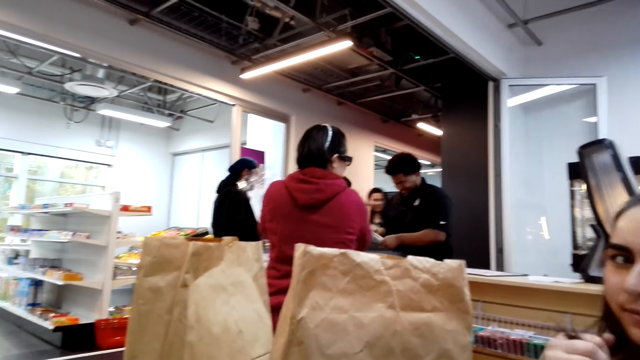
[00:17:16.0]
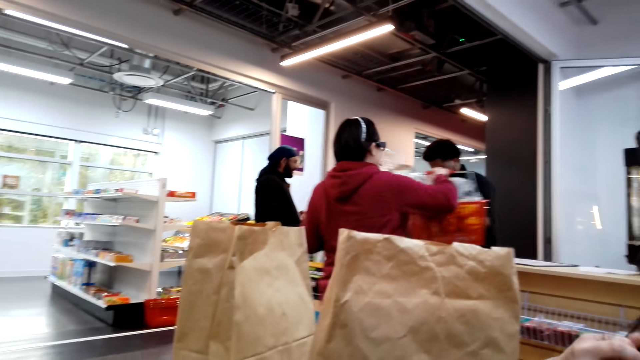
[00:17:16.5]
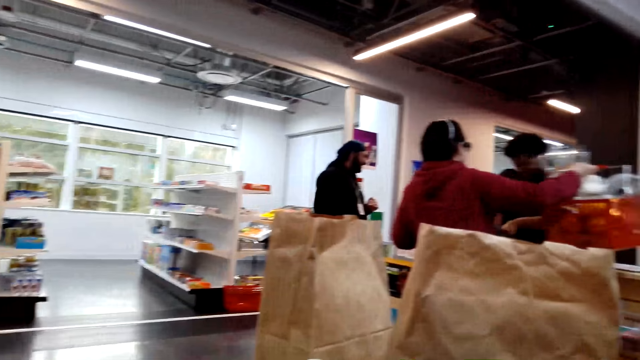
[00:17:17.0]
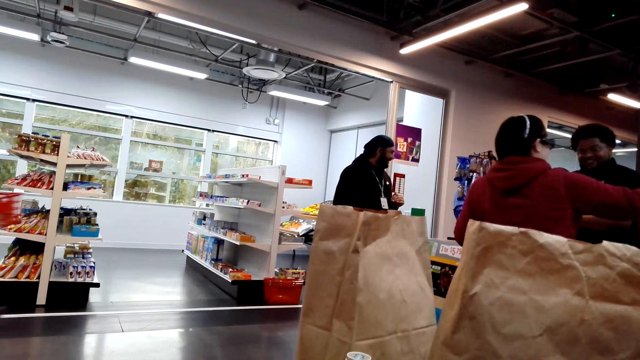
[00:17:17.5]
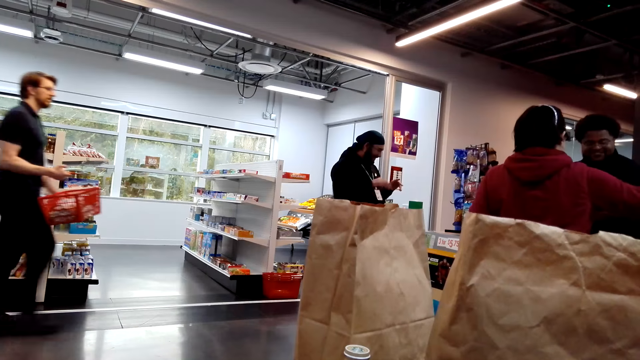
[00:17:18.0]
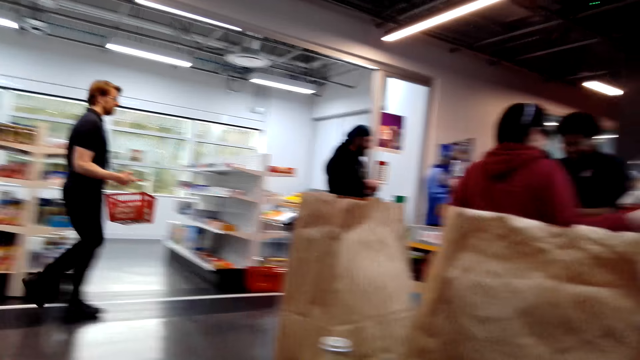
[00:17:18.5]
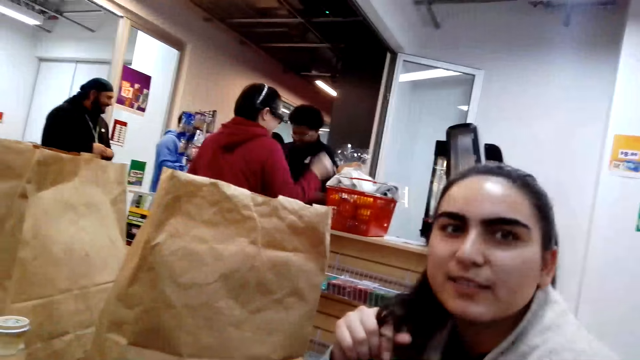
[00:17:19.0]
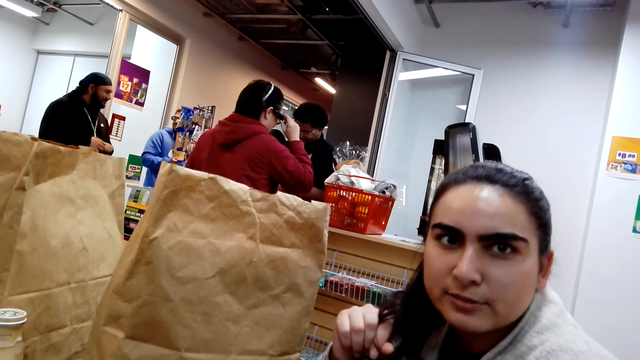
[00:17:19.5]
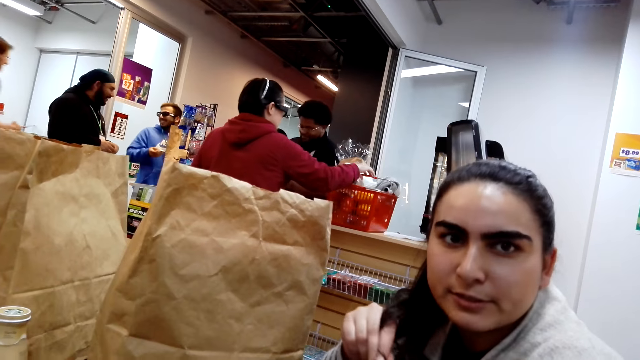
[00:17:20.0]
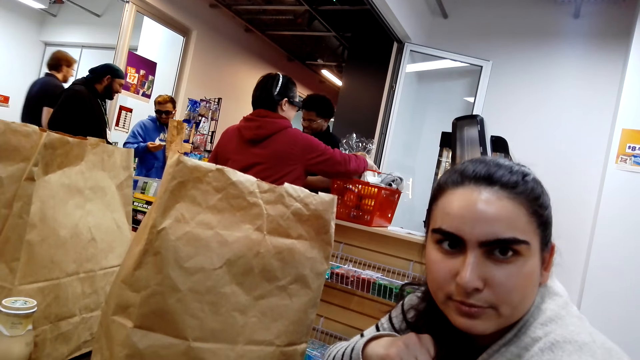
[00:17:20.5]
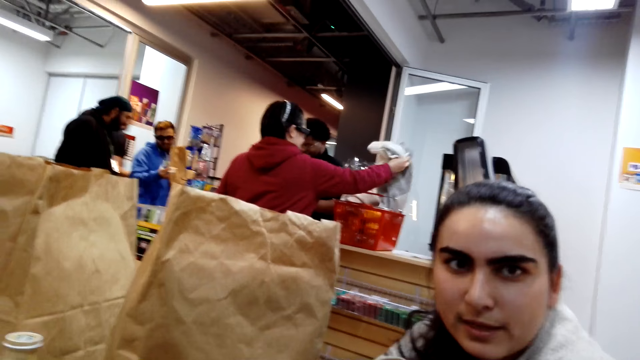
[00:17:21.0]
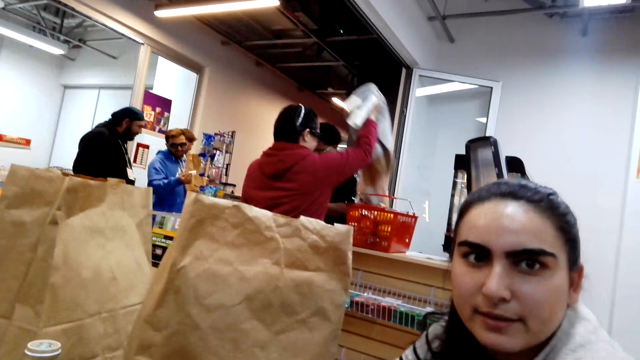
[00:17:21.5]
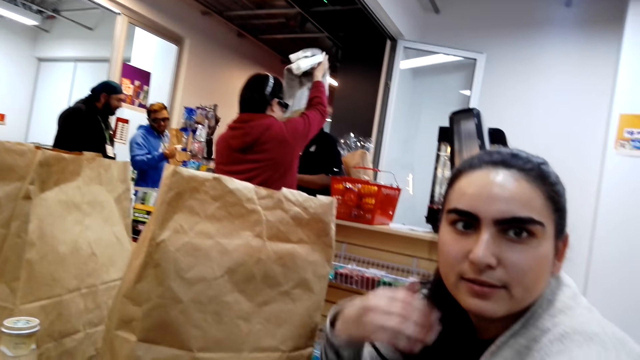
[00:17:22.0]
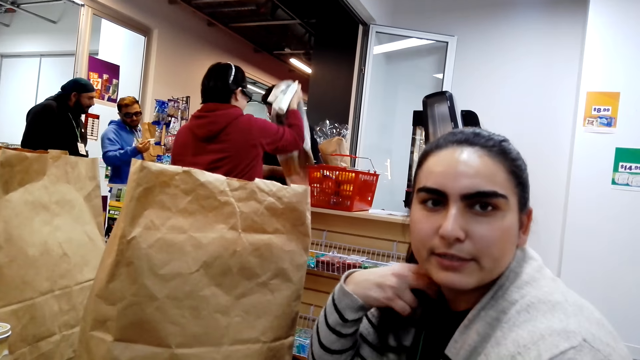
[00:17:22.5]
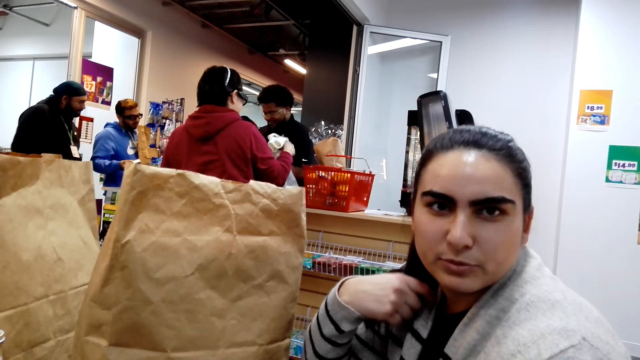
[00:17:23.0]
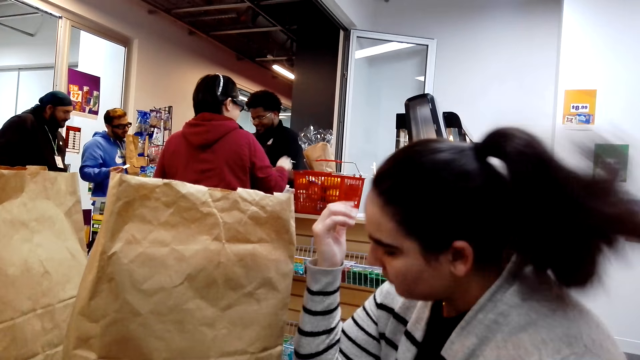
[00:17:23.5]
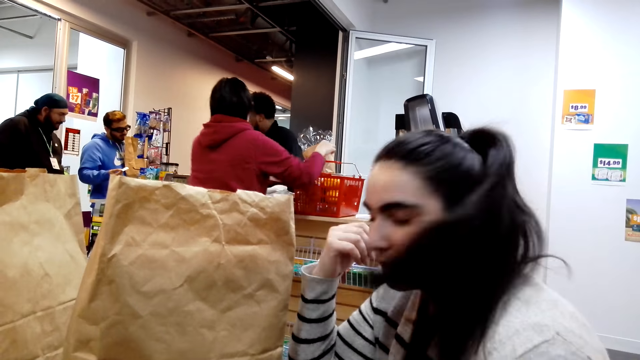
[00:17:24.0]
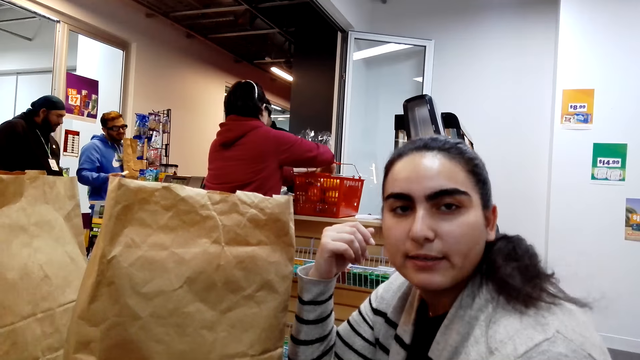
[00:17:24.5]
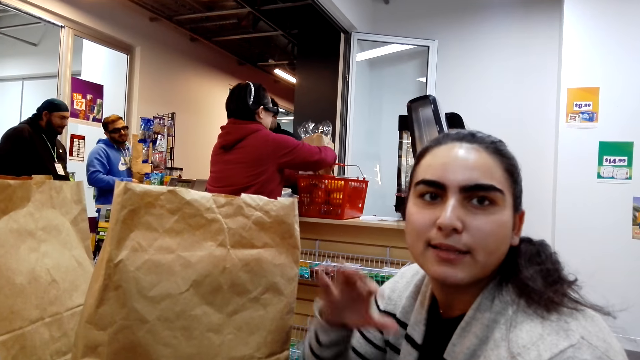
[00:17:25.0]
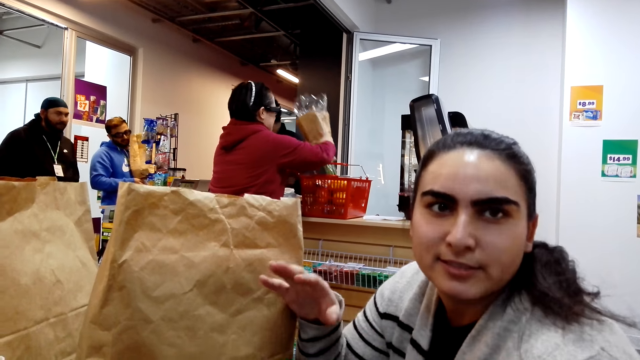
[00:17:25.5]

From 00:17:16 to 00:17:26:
The camera wearer looks around the supermarket. A woman touches her hair. Another woman looks at the camera wearer. The camera wearer converses with a third woman. The third woman converses with the camera wearer.

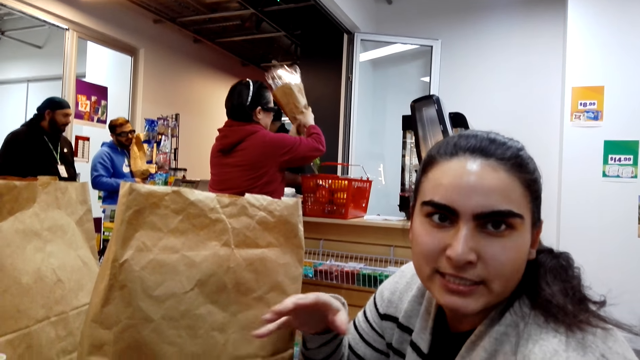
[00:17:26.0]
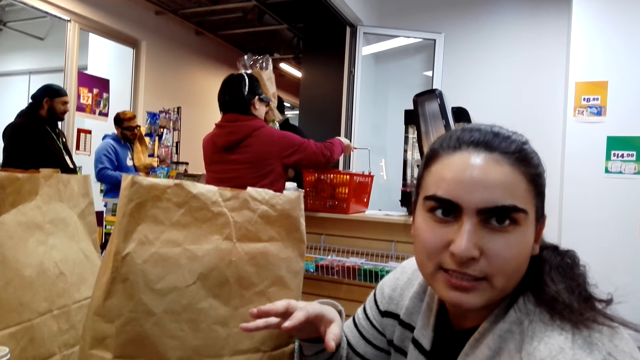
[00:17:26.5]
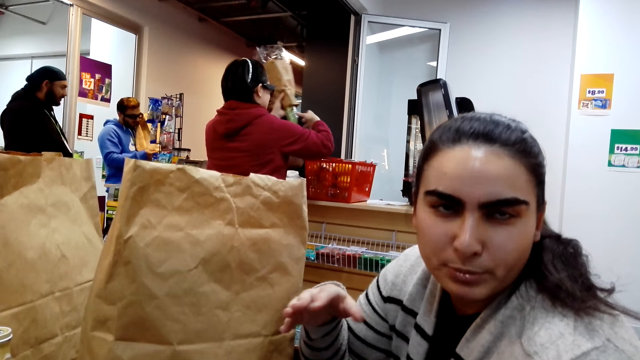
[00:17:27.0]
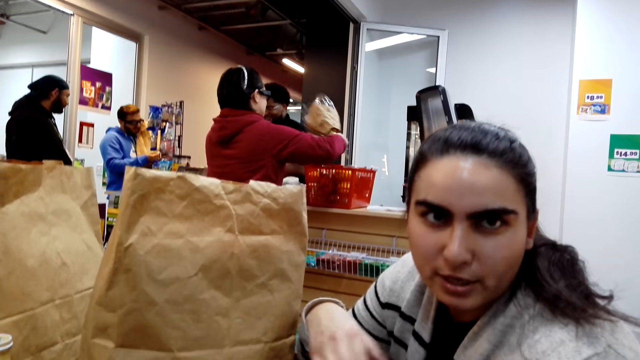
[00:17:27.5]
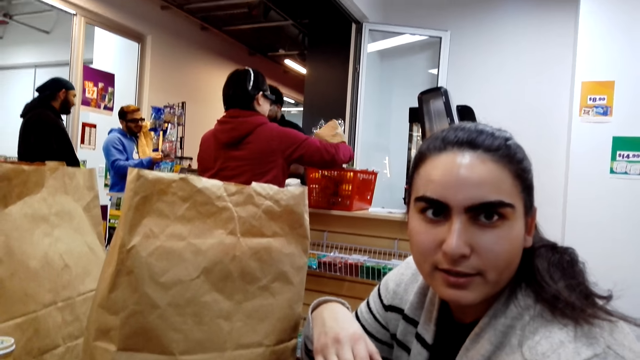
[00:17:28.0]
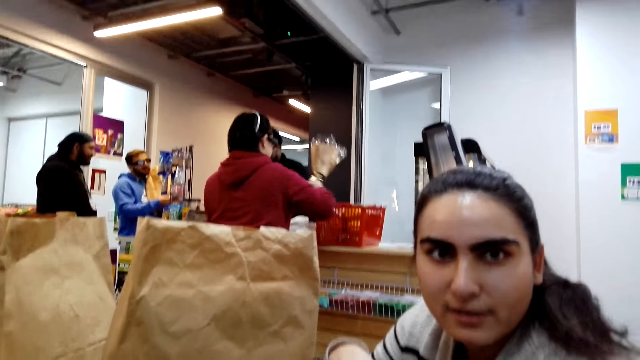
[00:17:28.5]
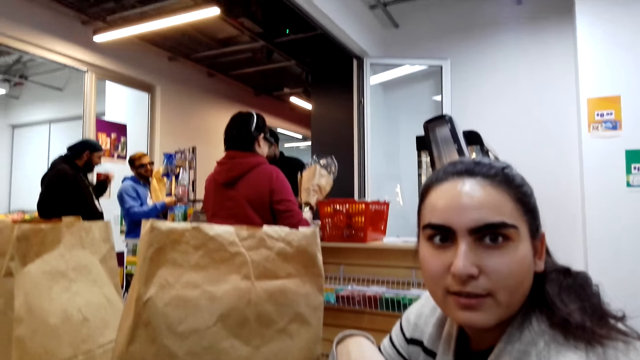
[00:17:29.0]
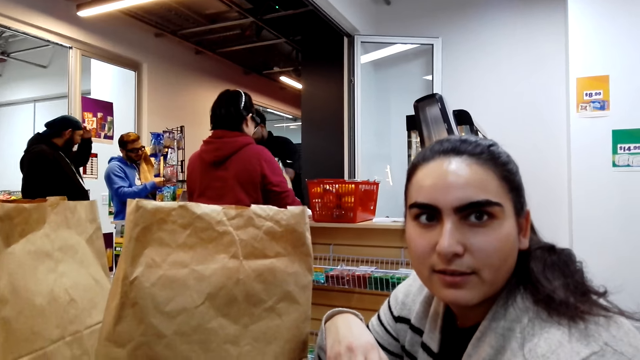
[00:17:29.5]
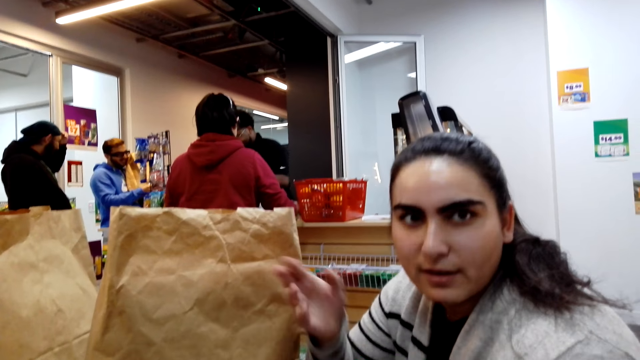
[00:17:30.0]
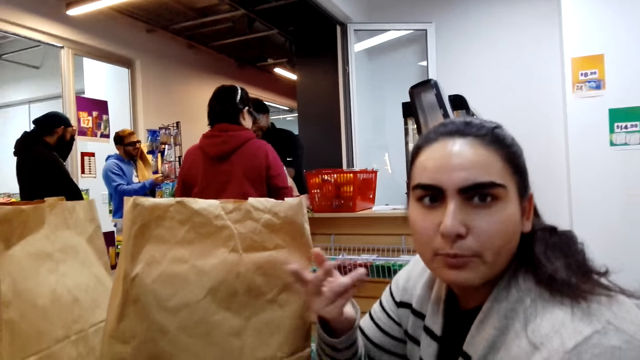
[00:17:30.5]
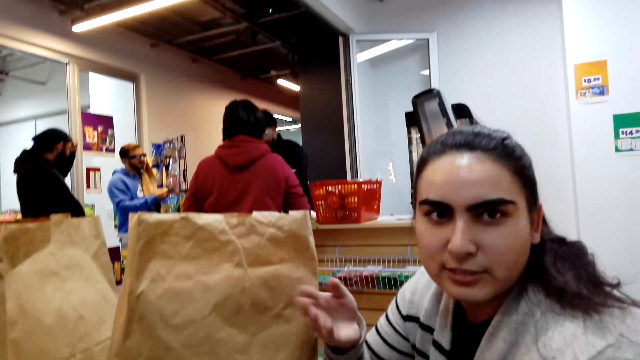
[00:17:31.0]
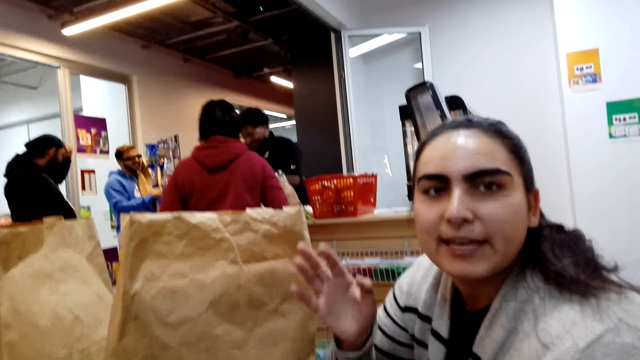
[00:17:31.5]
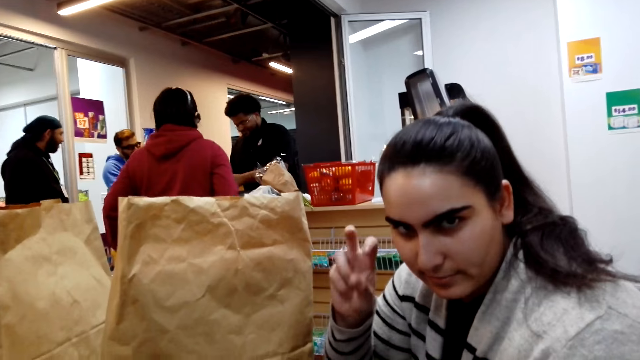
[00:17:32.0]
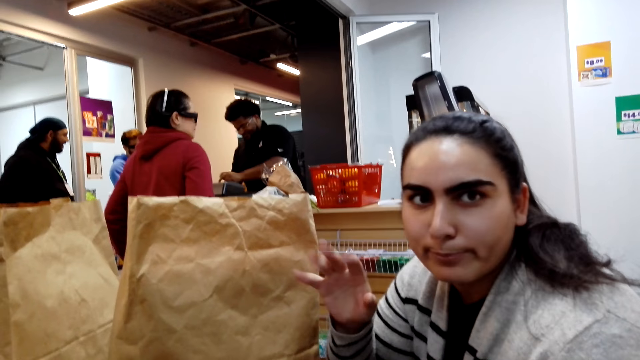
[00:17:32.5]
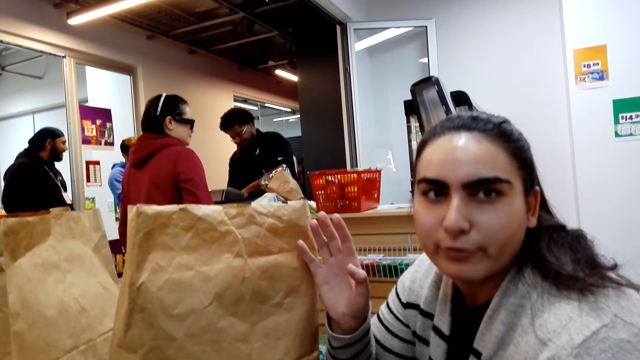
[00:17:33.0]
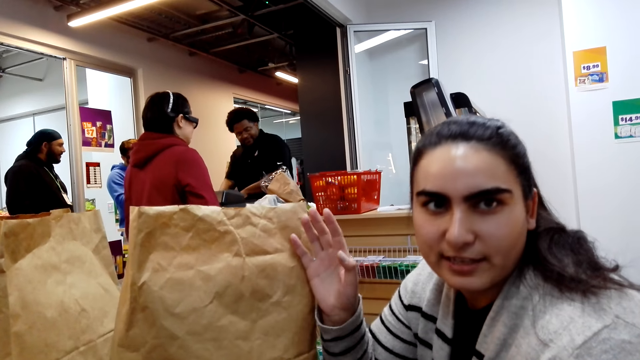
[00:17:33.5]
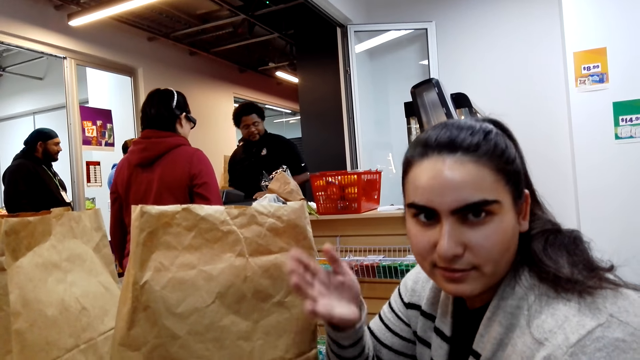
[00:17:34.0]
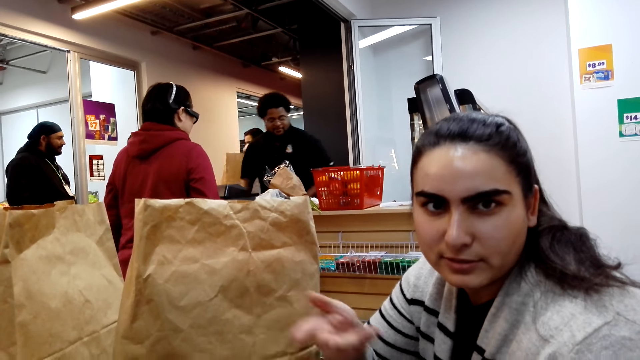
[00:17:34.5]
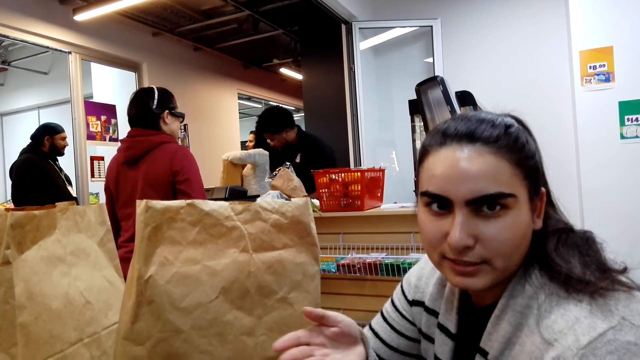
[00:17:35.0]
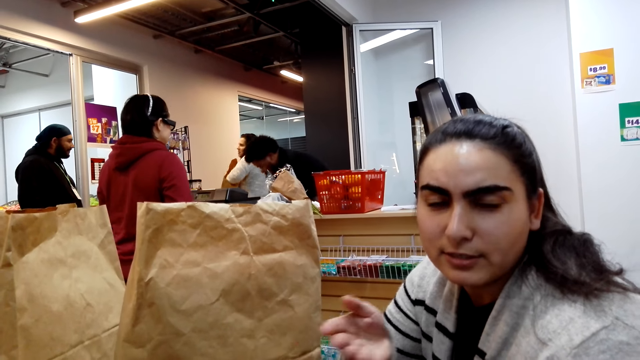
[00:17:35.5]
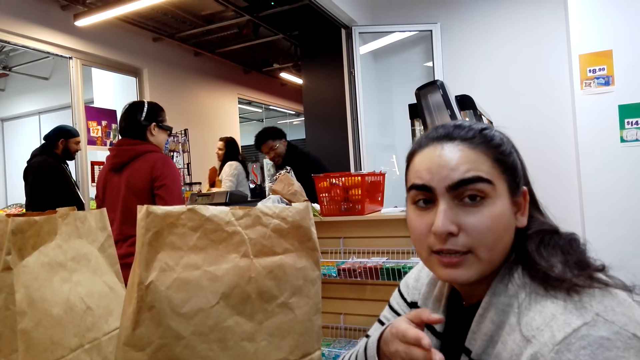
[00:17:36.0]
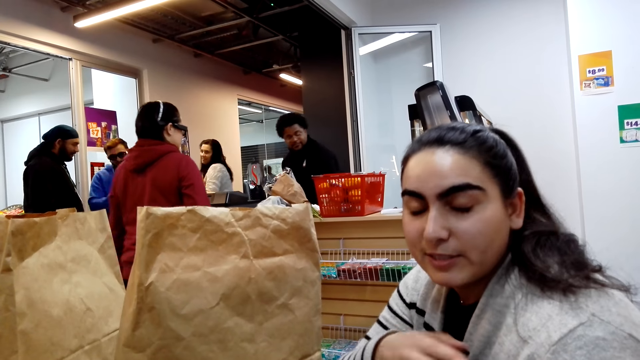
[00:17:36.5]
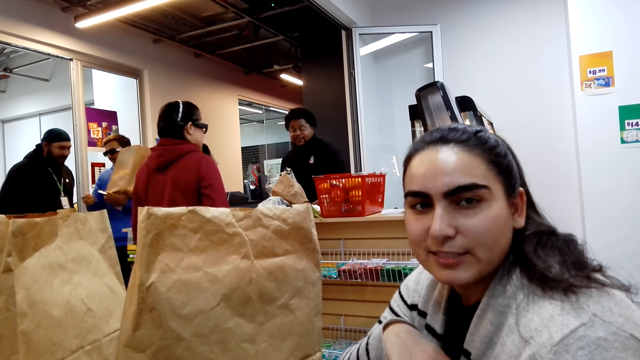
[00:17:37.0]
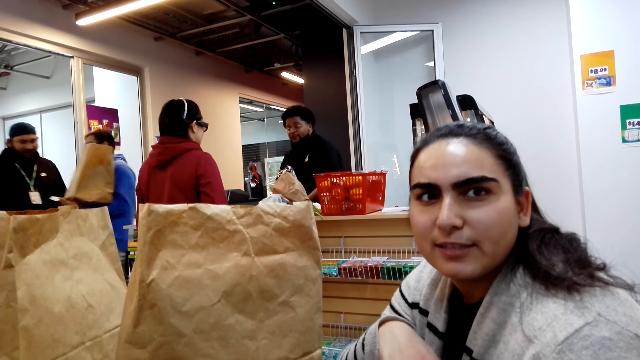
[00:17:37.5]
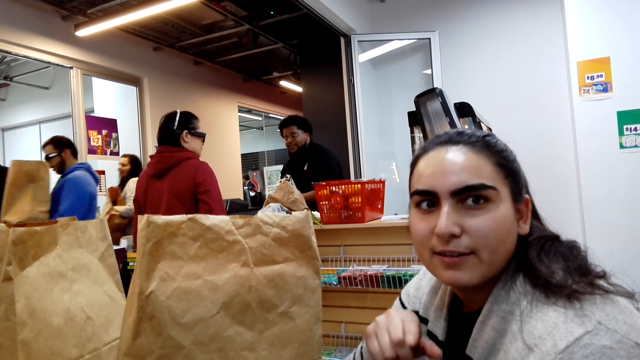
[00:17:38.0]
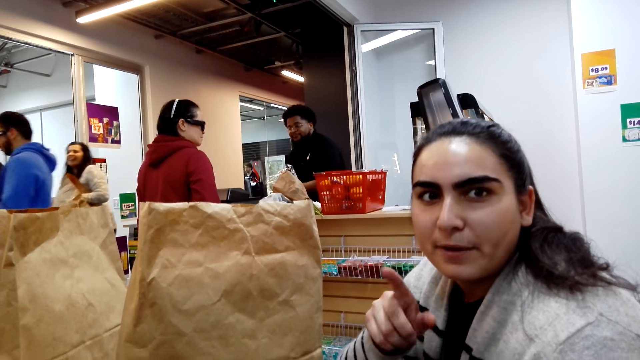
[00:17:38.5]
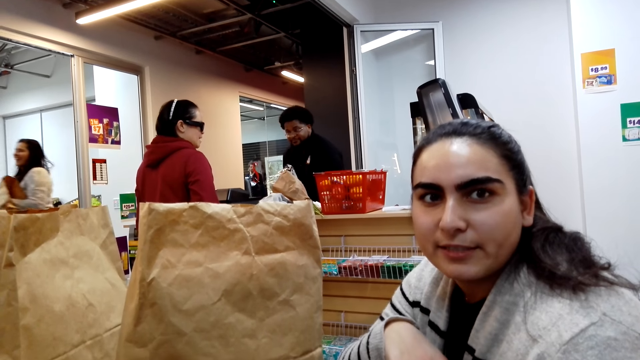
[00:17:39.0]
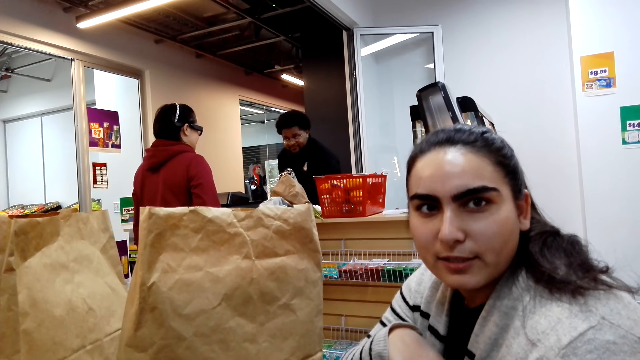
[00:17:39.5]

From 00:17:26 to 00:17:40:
A woman moves her hand. The camera wearer converses with the woman. The woman converses with the camera wearer.
